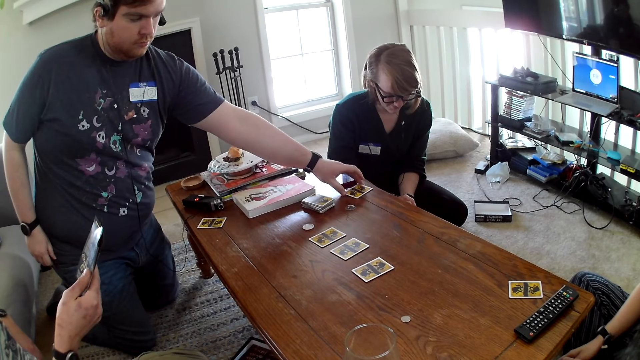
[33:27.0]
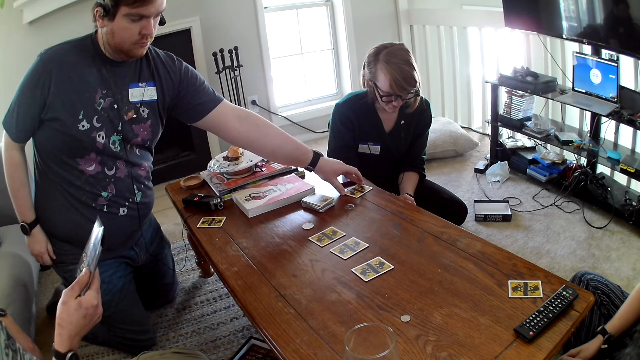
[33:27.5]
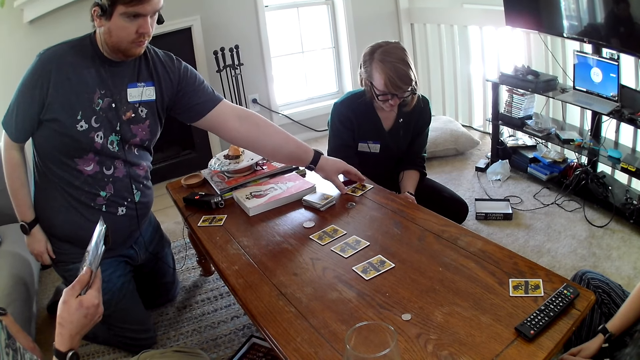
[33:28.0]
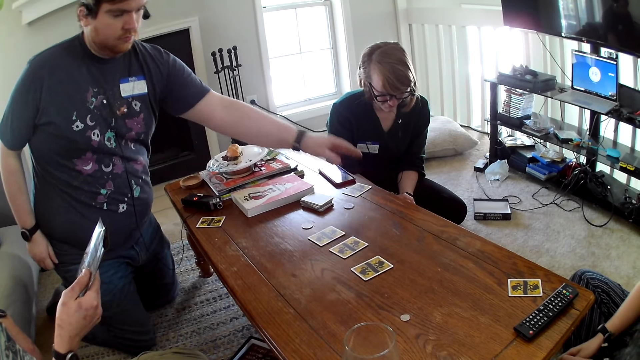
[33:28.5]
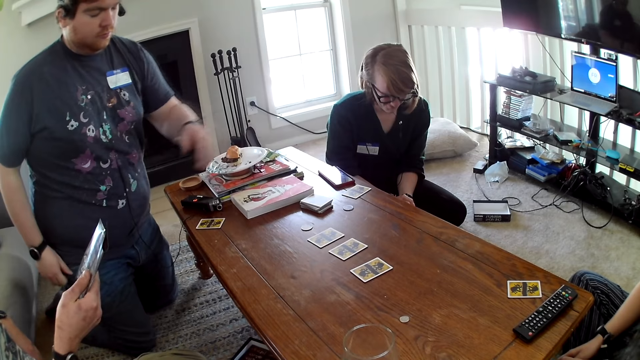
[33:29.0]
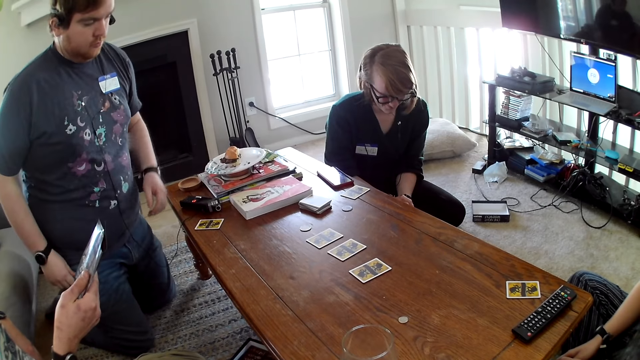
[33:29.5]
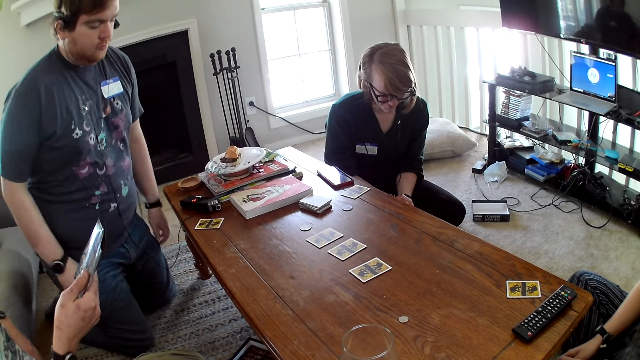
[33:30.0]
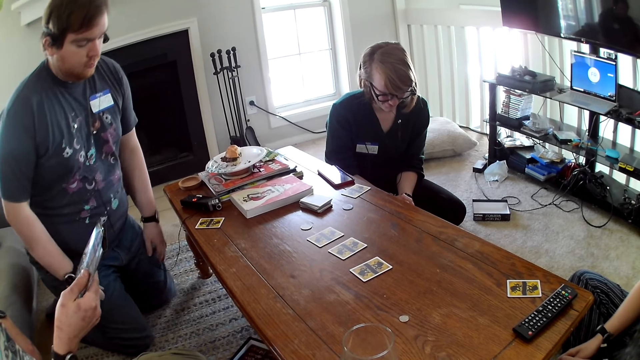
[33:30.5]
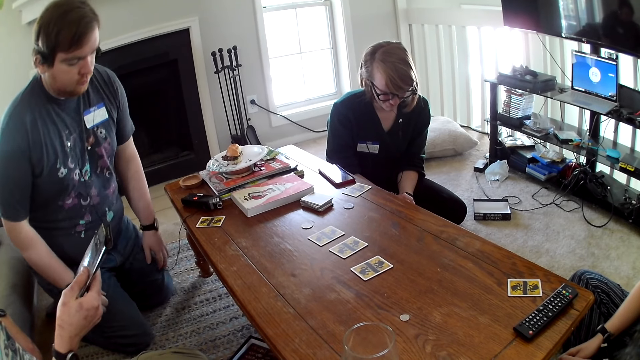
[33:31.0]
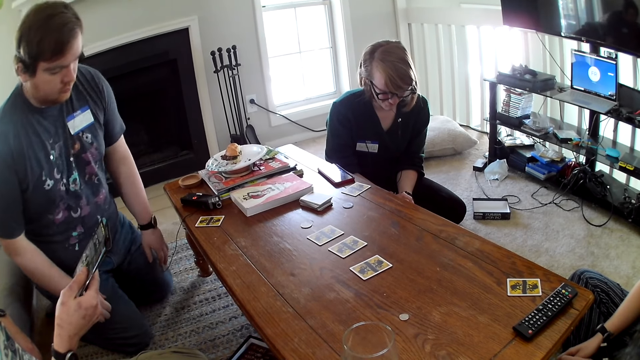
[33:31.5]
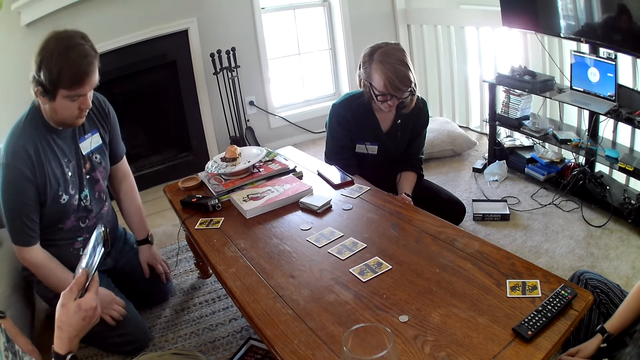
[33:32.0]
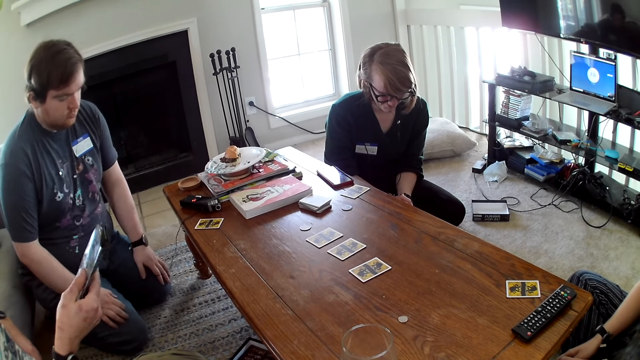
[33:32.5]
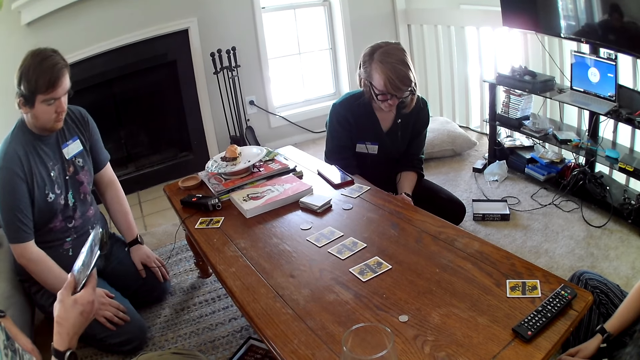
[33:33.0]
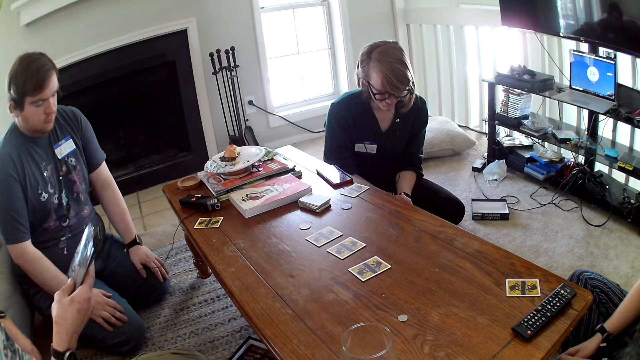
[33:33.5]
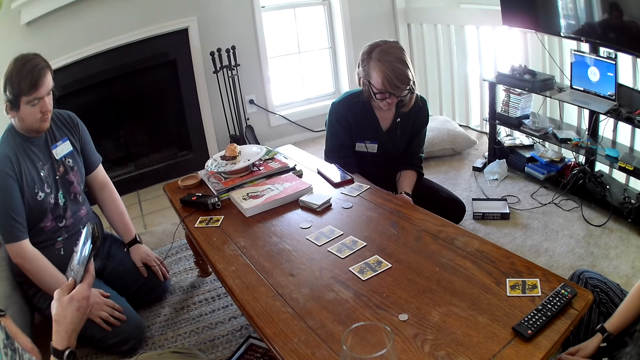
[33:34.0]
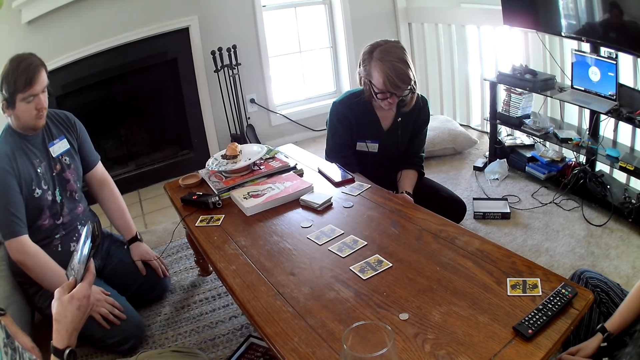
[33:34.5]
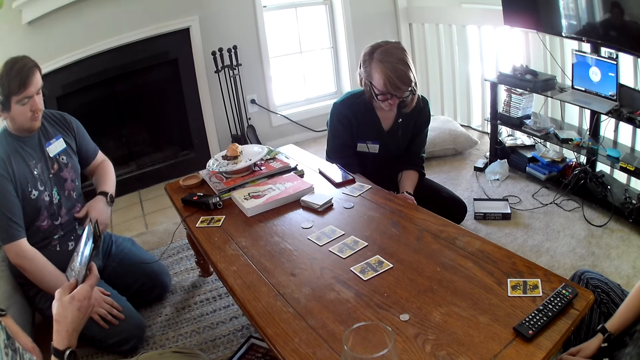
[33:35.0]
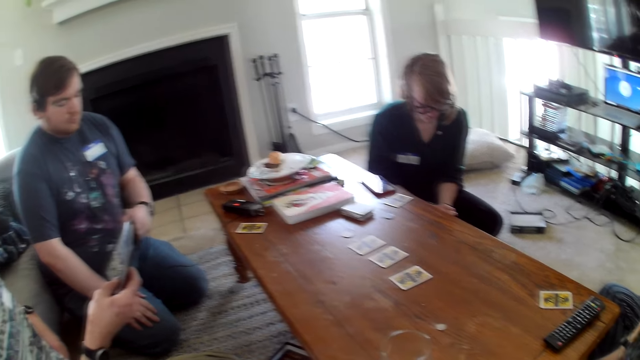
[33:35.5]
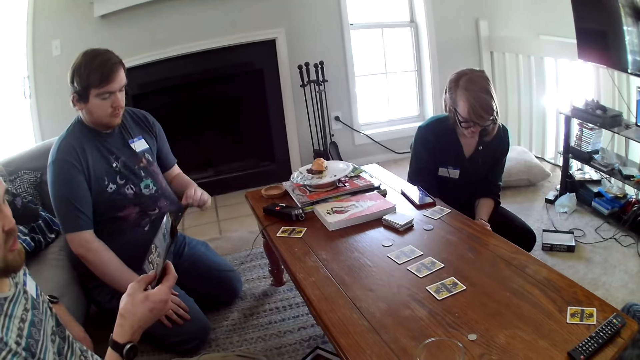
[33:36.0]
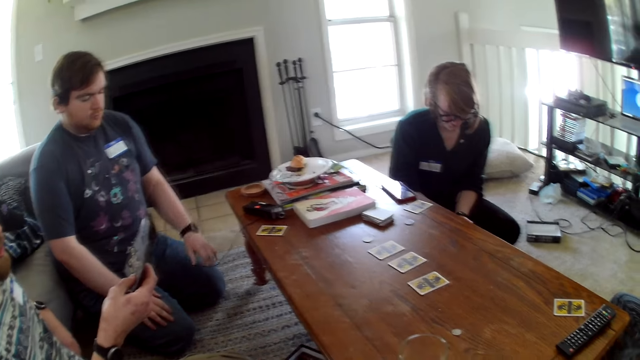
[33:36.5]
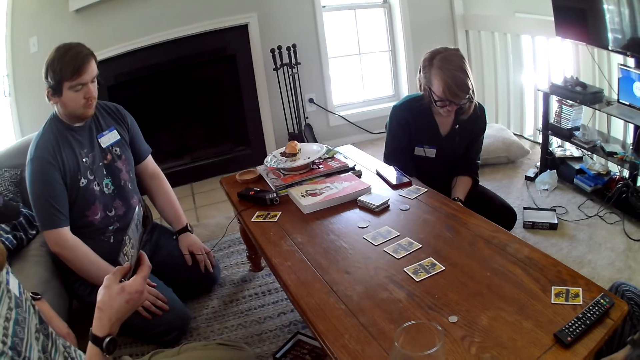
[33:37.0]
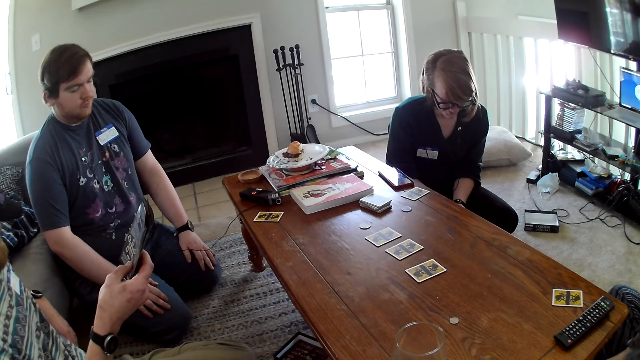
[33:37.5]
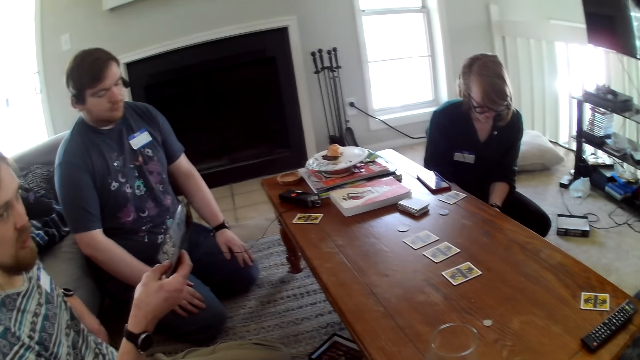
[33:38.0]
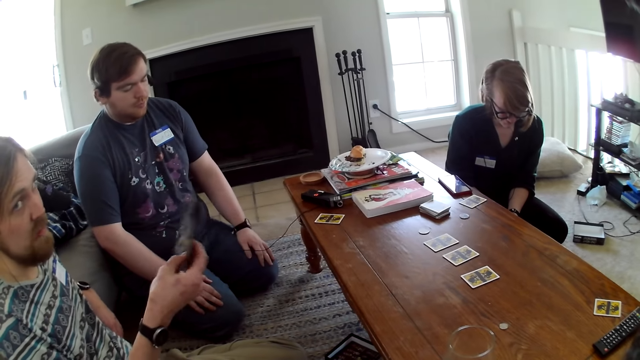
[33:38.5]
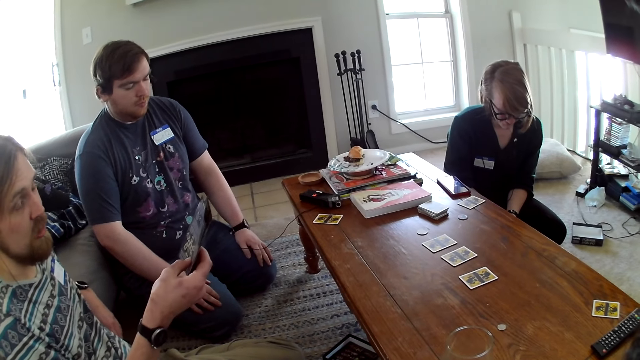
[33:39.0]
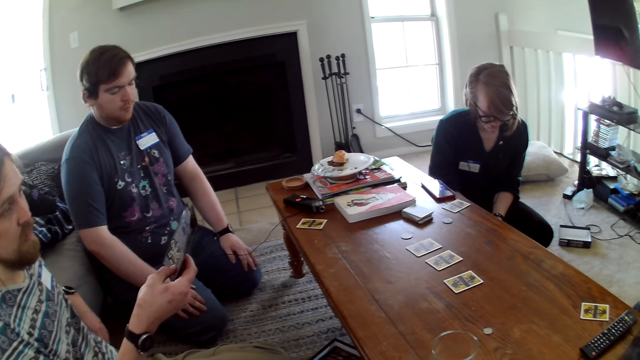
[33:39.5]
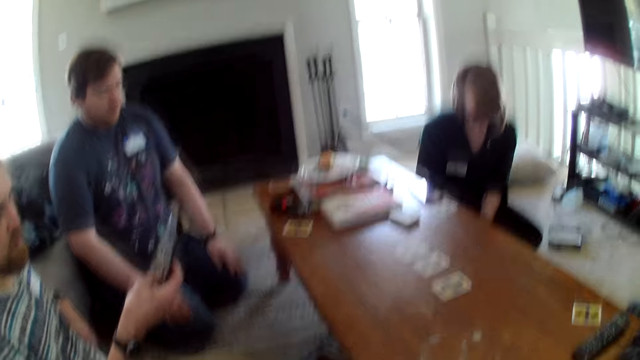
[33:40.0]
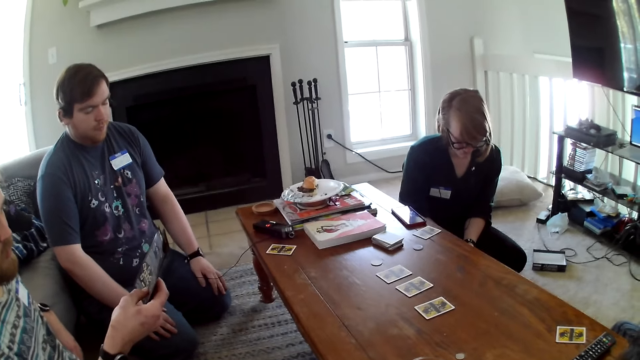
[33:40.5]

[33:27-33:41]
A man places the card on the table. Another man reads the paper. The first man touches the shirt. The other man reads the brochure.

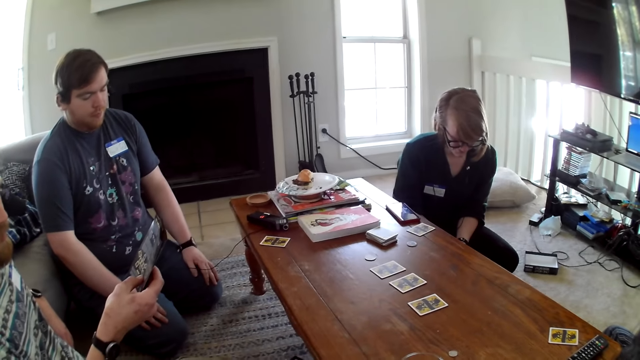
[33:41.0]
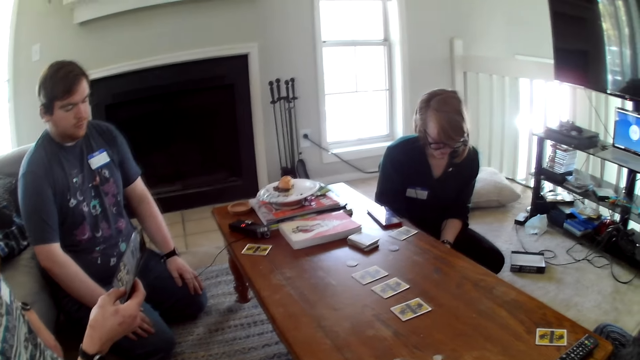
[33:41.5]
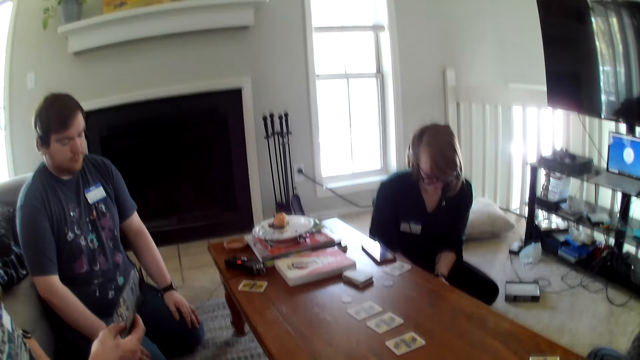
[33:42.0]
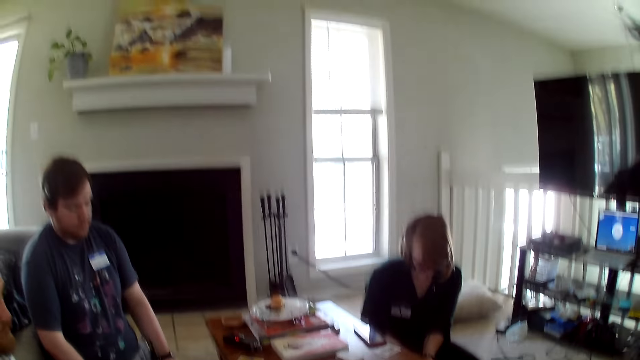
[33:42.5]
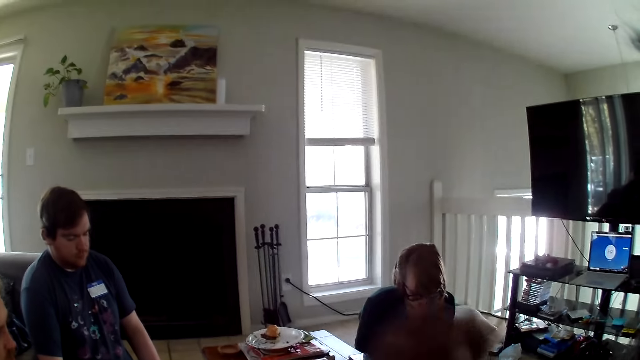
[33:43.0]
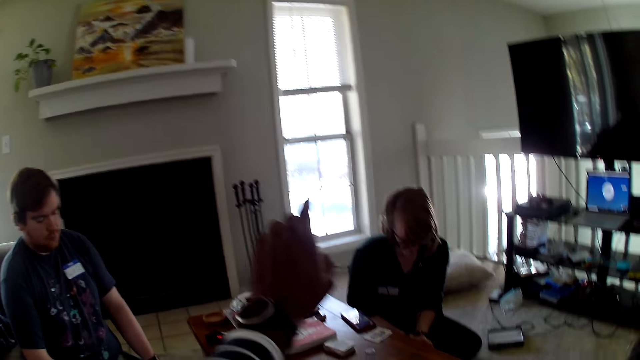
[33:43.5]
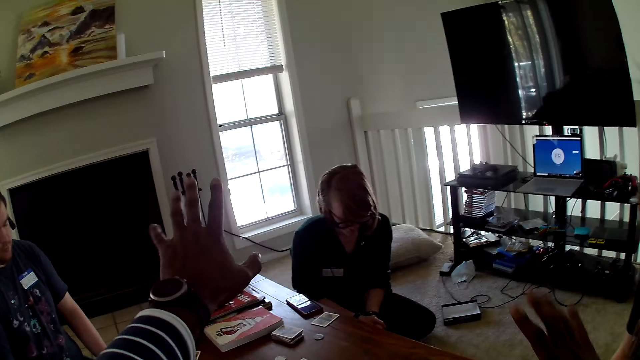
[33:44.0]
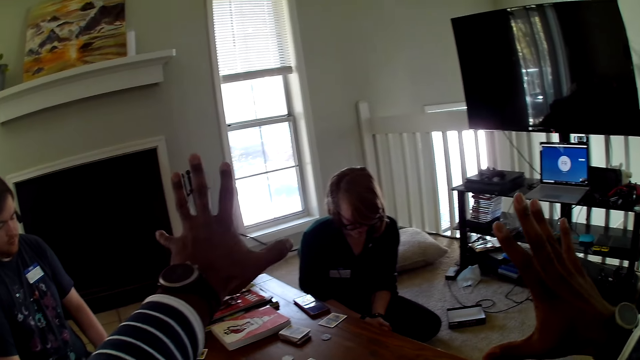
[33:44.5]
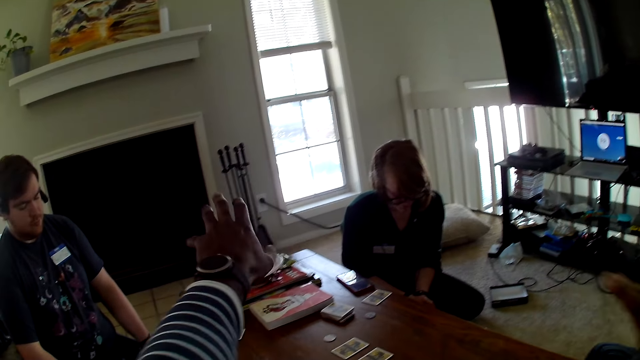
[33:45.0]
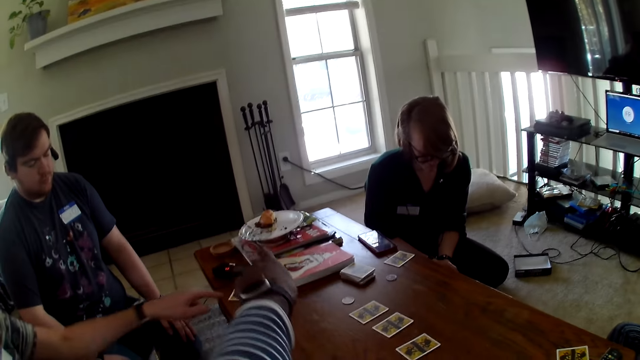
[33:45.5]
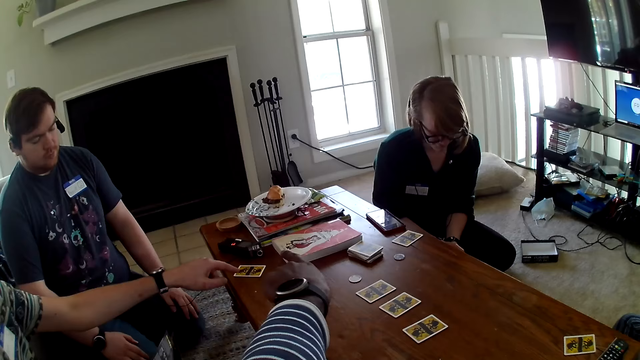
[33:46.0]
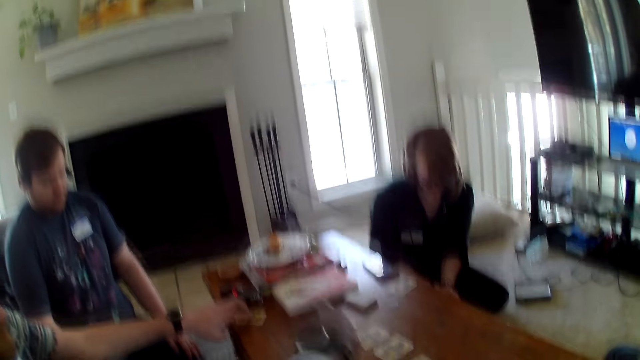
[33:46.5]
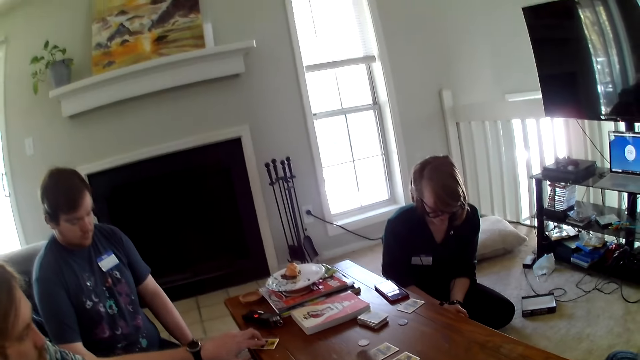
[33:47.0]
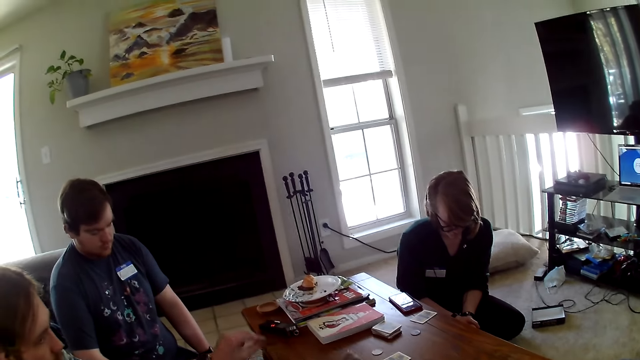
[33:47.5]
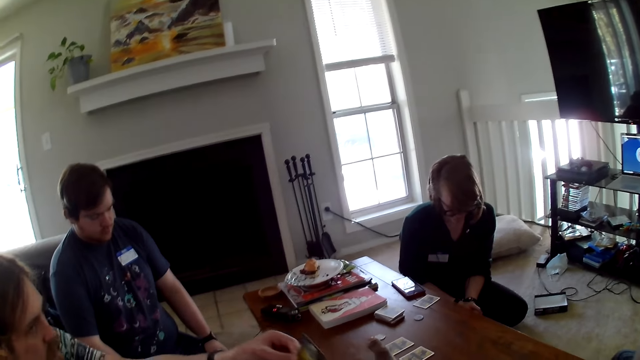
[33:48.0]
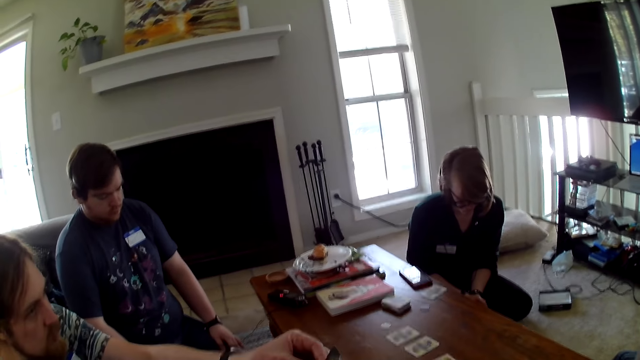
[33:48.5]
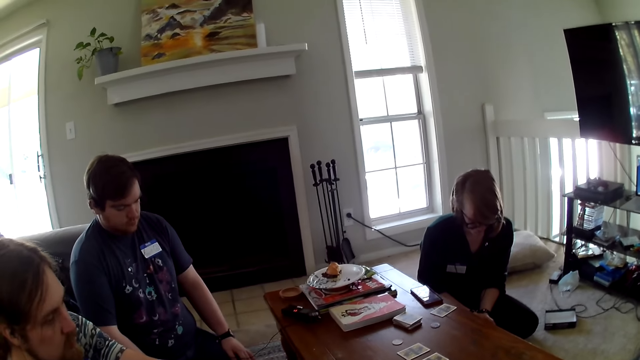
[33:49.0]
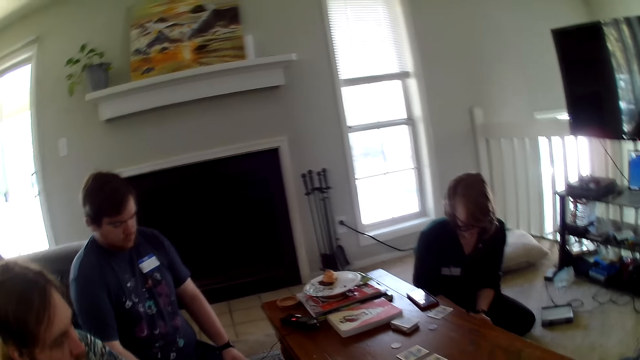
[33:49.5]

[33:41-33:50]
The camera wearer looks around the house. They raise the hands and stretch his hands. A man moves the card from the table and picks up the cards on the table.
